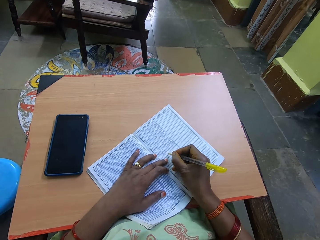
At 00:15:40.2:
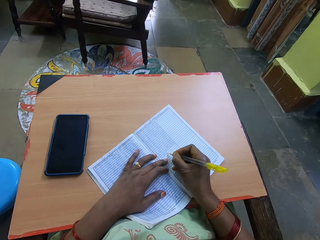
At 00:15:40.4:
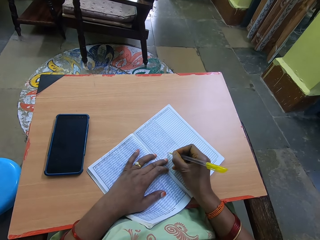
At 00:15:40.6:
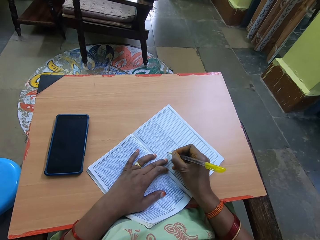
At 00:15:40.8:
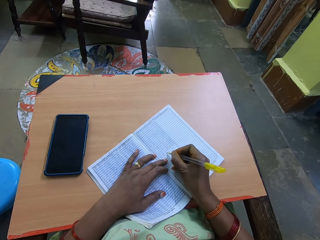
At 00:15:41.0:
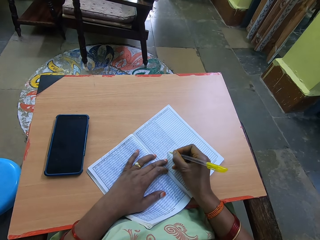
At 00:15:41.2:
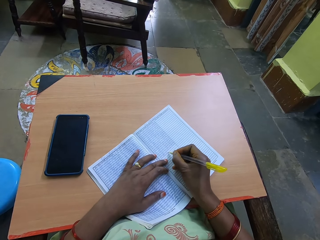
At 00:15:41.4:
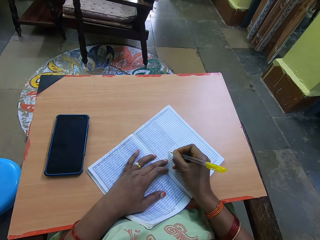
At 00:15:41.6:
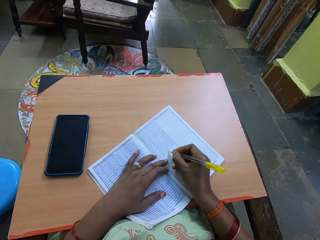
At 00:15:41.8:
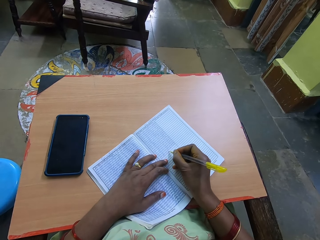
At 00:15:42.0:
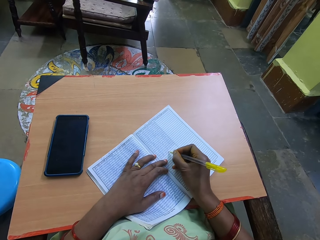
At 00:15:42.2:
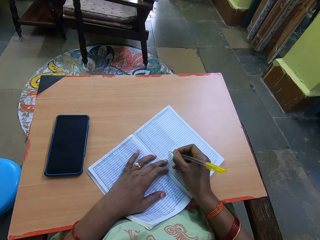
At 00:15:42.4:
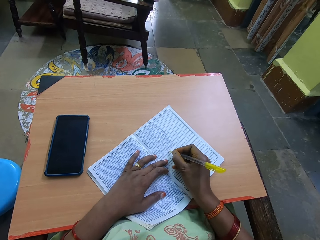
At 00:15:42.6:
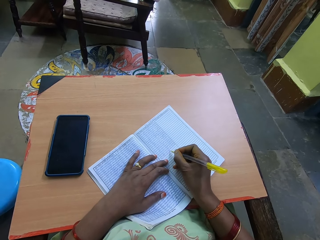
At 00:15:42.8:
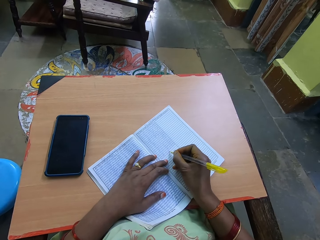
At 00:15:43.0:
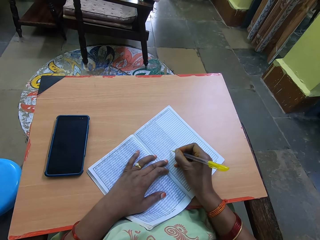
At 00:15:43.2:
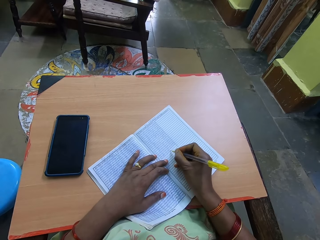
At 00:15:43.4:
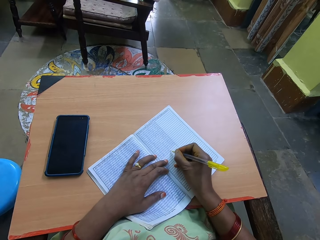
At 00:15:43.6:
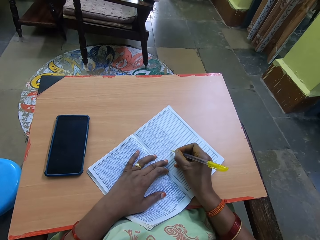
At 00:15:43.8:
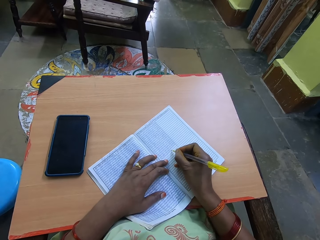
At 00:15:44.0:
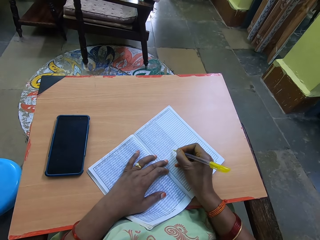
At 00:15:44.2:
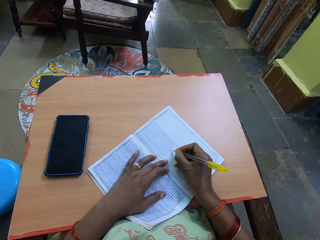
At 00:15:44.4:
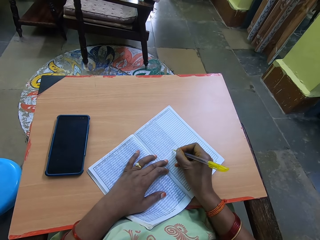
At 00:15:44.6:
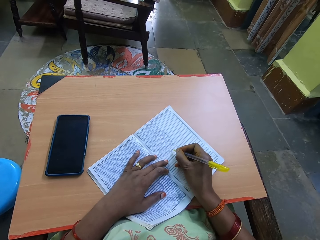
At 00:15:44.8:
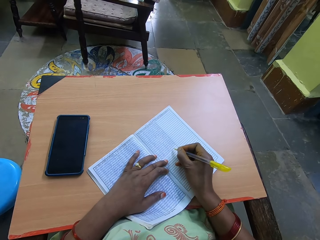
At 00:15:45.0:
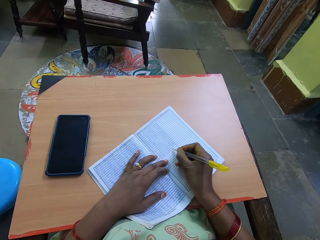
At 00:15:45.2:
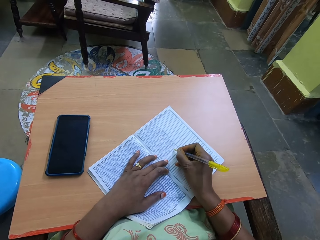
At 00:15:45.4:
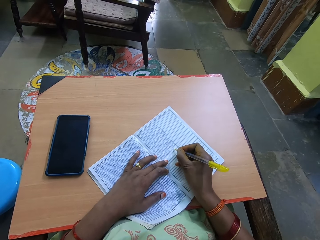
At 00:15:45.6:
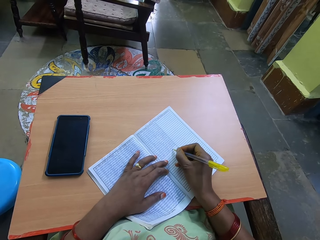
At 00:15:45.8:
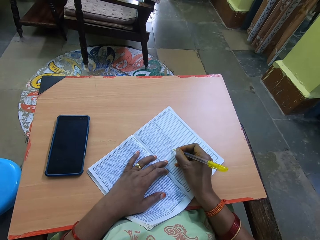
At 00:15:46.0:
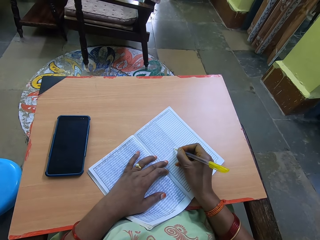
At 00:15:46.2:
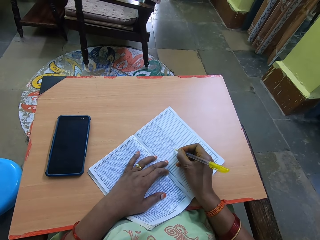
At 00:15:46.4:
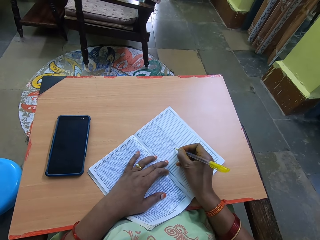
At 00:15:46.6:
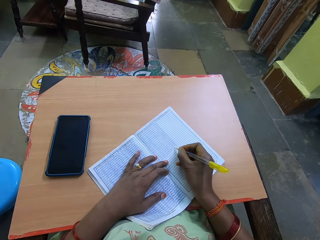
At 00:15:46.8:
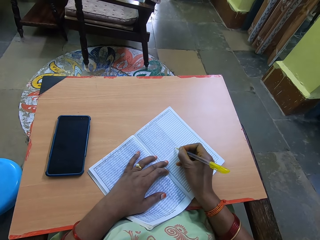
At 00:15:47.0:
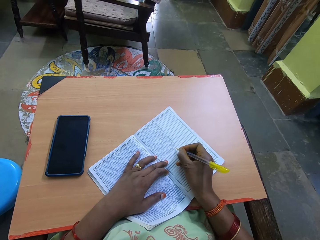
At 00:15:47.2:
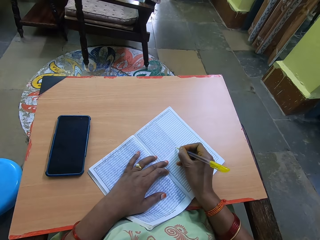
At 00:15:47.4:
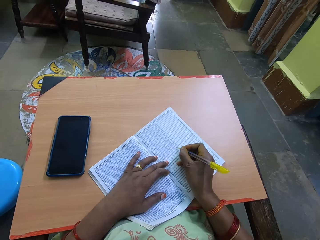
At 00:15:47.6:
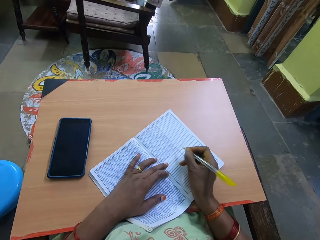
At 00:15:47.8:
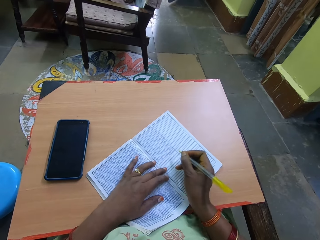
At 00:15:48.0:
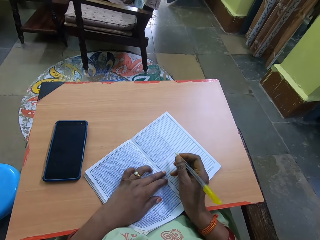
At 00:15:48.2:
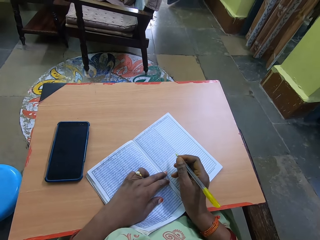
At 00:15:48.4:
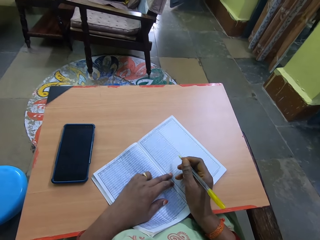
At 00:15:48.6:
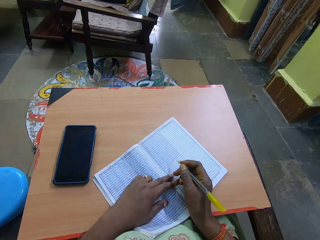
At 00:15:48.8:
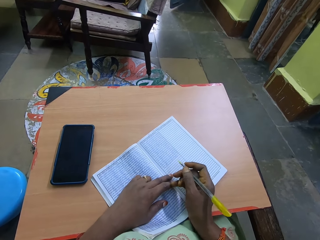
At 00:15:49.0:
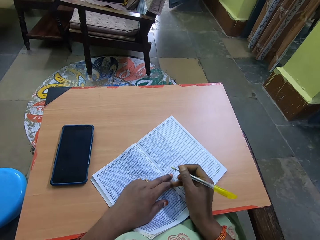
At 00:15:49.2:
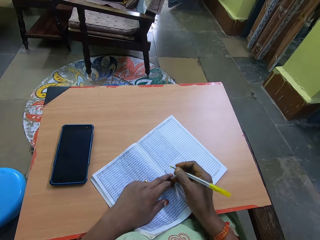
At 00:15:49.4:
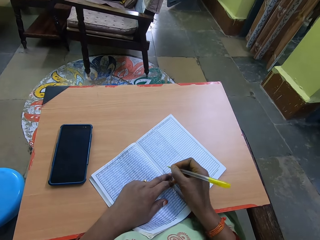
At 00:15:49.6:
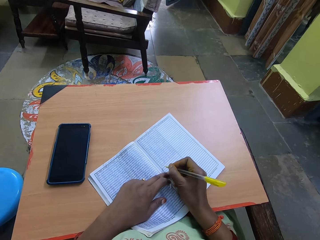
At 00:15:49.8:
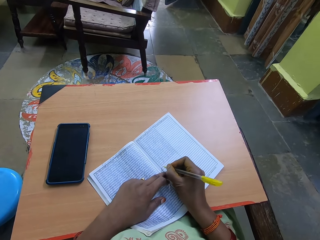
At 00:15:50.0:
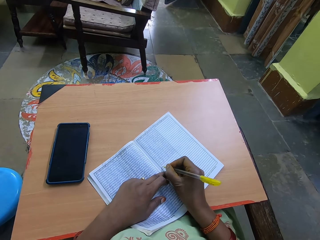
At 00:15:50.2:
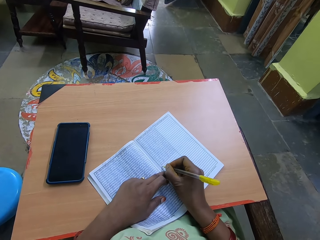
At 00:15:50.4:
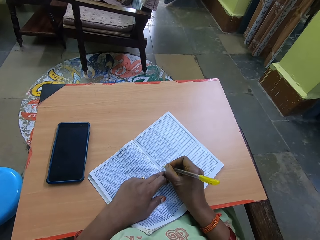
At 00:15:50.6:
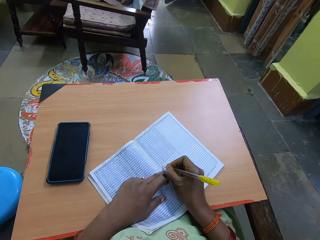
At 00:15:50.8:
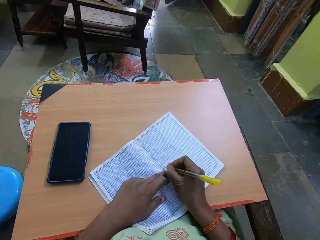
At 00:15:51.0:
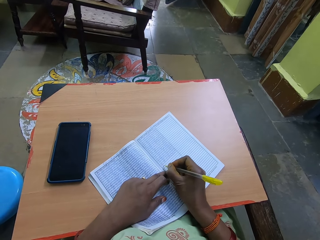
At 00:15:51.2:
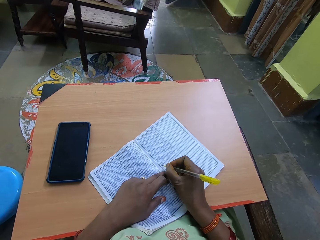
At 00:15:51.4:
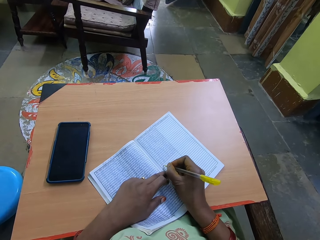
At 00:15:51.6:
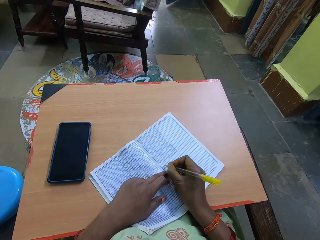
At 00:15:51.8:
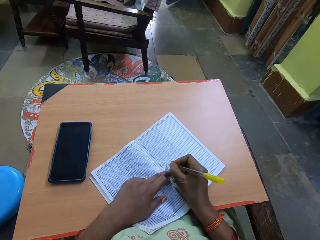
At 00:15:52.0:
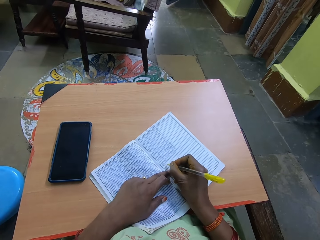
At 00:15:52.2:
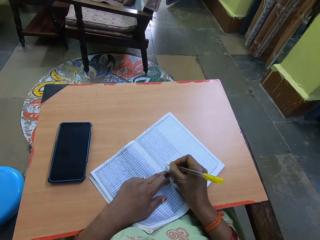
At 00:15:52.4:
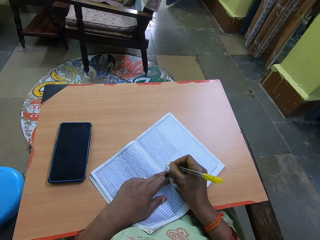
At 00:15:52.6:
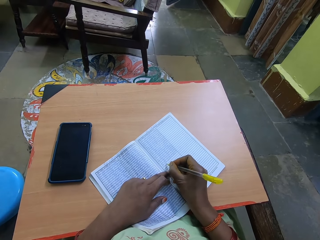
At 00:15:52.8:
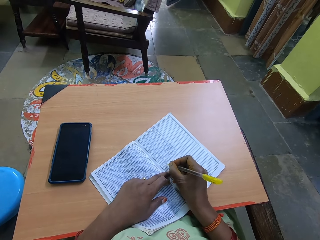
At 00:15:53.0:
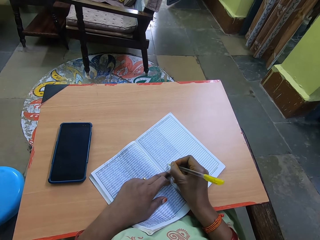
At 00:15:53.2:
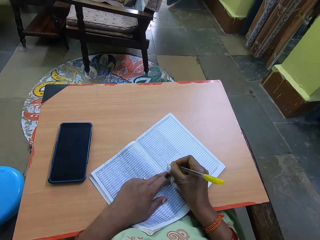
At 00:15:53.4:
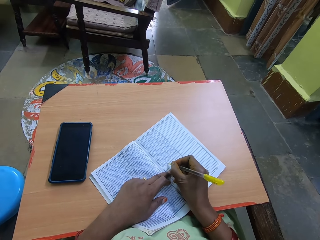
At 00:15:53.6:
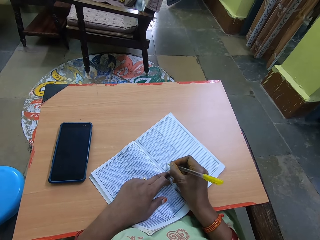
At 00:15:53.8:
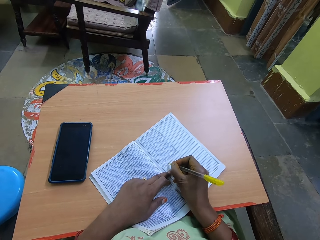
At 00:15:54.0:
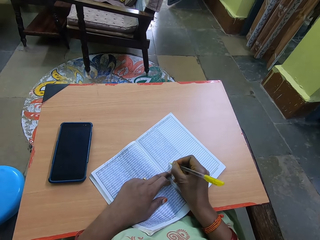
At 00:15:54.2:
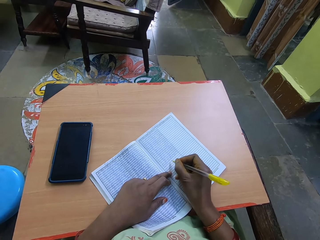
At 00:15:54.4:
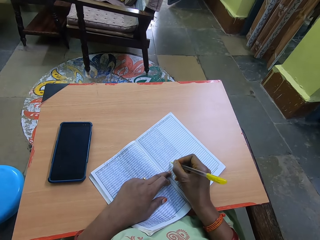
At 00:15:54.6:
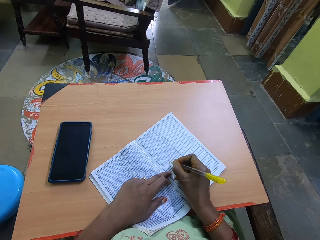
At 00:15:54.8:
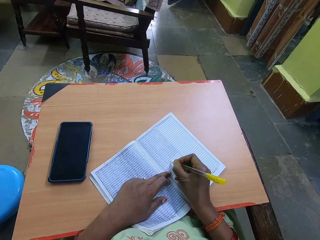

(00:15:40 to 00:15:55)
The camera wearer interacts with a woman. She writes in the book with the pen with her right hand.

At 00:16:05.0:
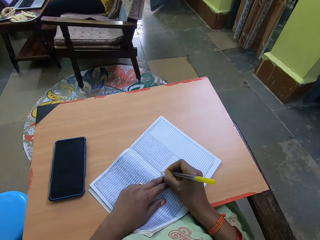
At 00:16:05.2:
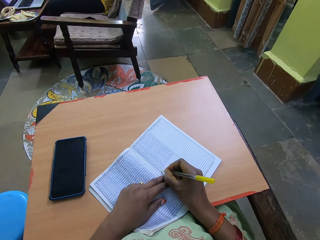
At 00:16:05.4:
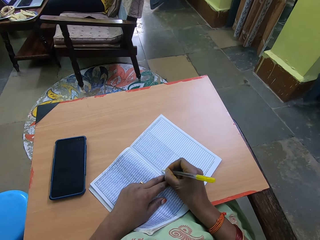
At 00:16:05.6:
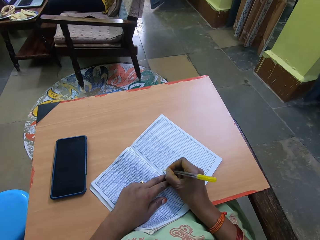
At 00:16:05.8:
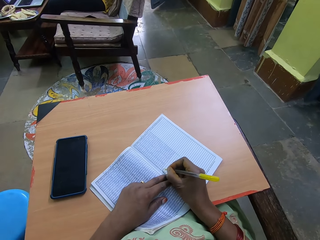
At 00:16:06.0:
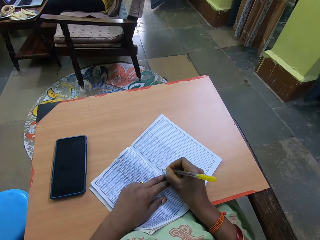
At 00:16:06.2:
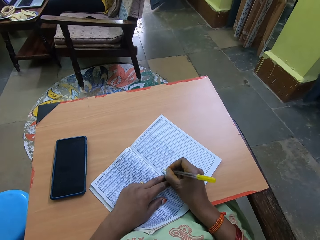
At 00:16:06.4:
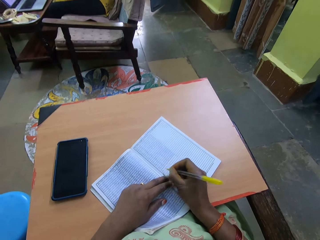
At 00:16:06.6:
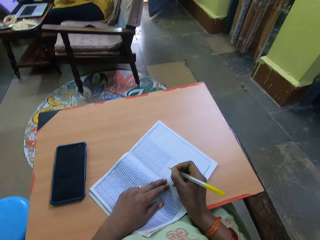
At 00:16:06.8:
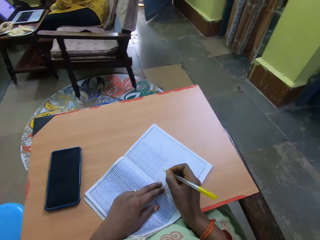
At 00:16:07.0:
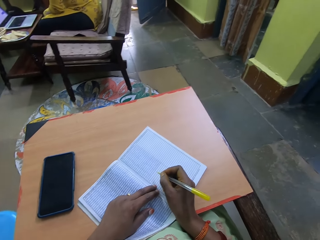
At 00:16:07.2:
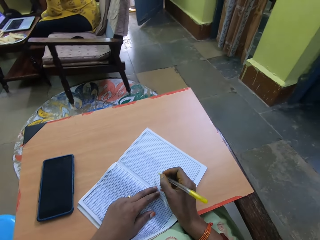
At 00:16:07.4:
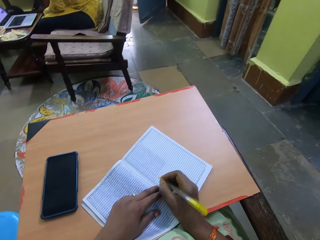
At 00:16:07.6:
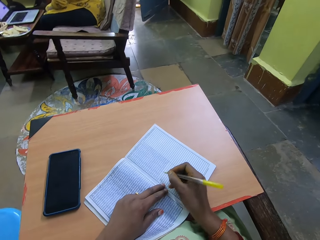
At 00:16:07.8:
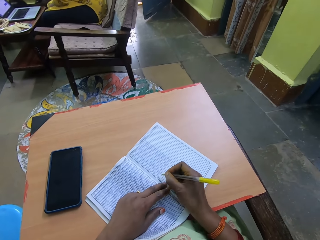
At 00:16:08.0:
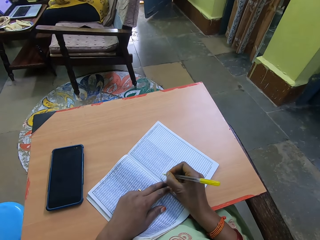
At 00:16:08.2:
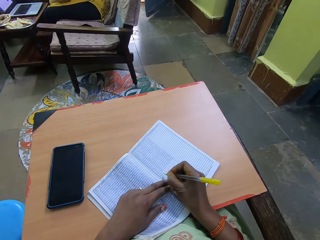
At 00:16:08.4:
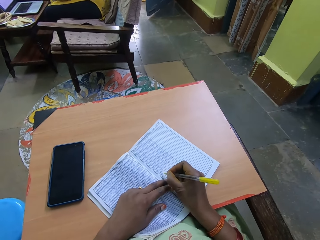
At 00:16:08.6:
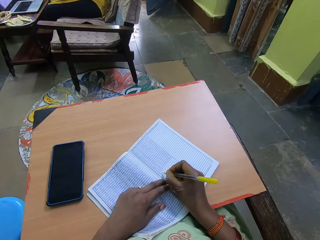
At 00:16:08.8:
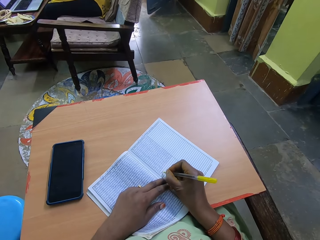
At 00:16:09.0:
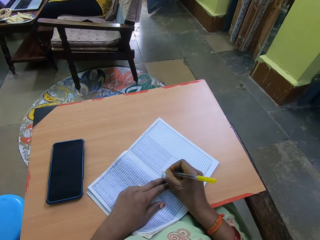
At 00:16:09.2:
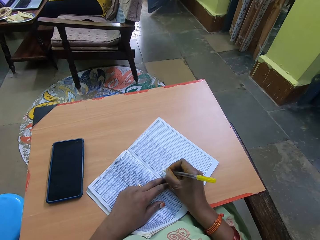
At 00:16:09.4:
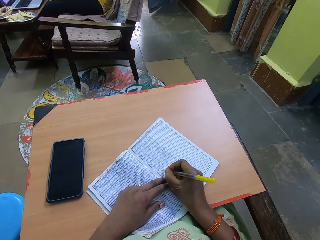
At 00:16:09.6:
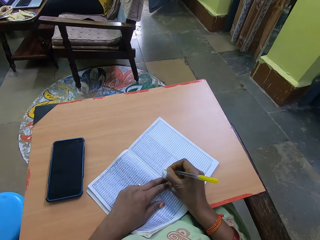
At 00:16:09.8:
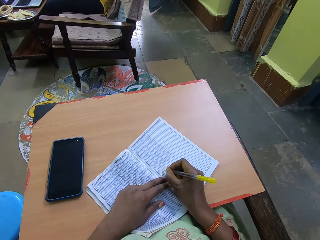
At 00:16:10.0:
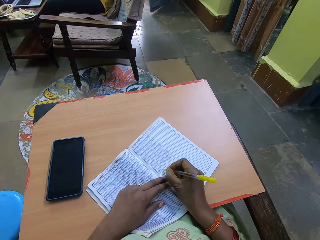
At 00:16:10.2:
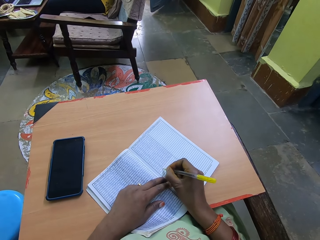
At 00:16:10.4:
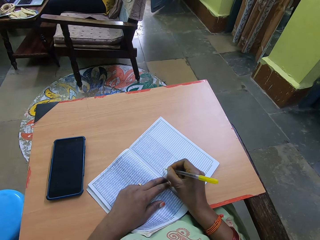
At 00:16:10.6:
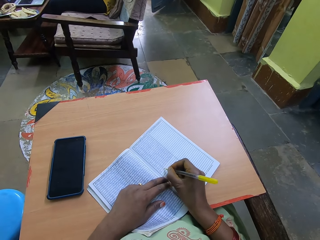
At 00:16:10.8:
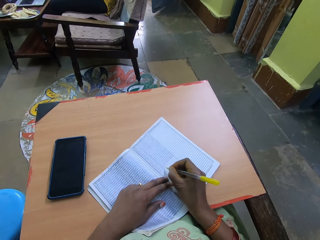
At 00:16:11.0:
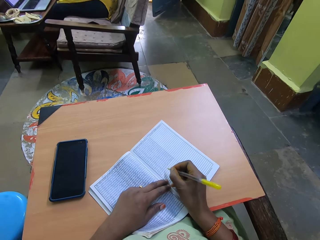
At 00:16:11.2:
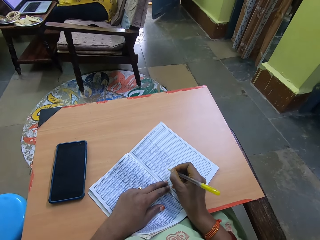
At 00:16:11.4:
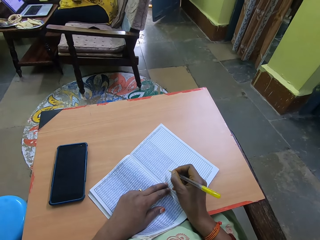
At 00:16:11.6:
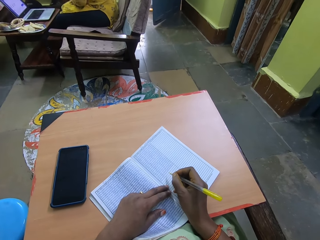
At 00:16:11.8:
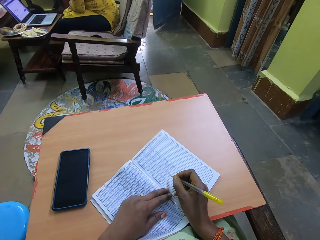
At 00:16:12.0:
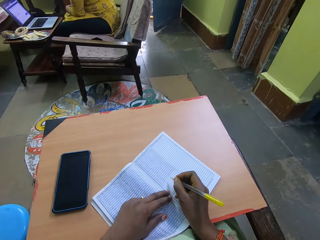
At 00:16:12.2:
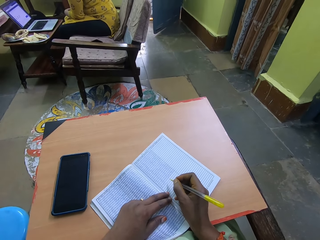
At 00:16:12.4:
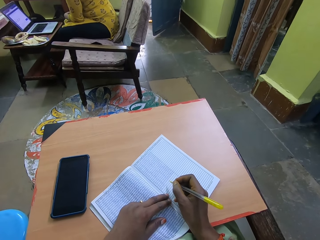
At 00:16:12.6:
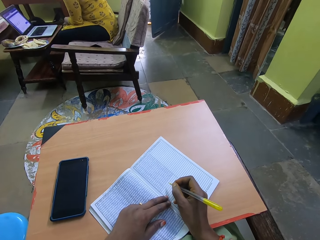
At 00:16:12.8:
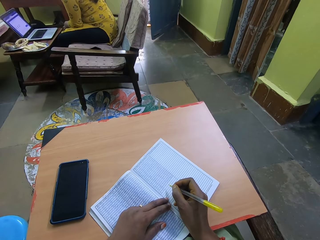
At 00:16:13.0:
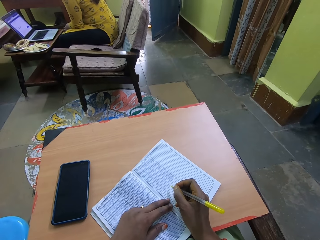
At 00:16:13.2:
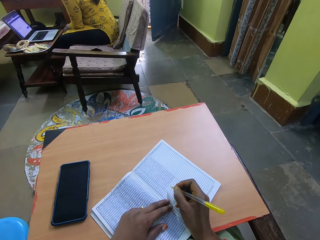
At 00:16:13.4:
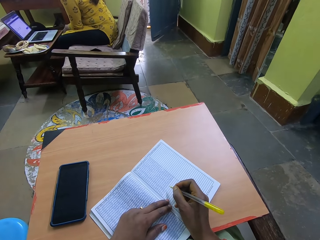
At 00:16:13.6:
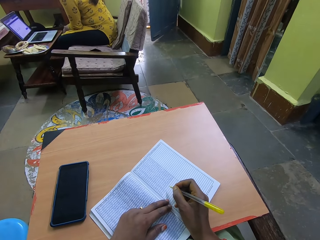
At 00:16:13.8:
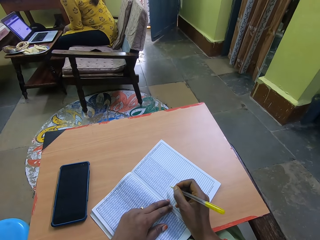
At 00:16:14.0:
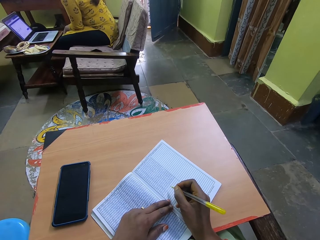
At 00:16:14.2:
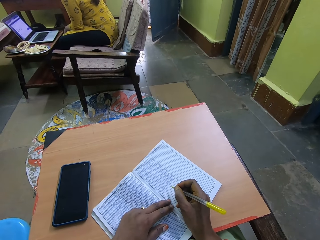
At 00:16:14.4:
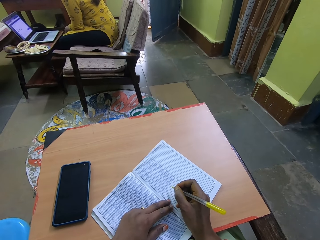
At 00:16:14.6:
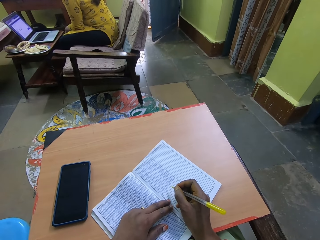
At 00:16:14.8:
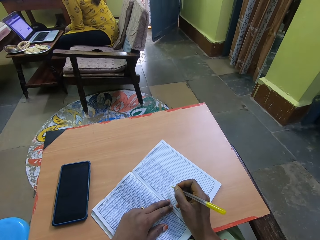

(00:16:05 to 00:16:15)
The camera wearer interacts with the woman. They stop to write for a while.
